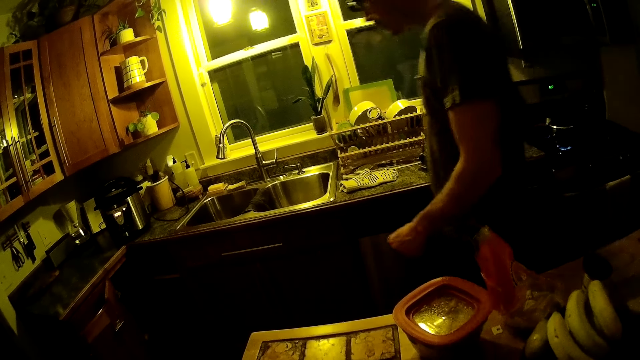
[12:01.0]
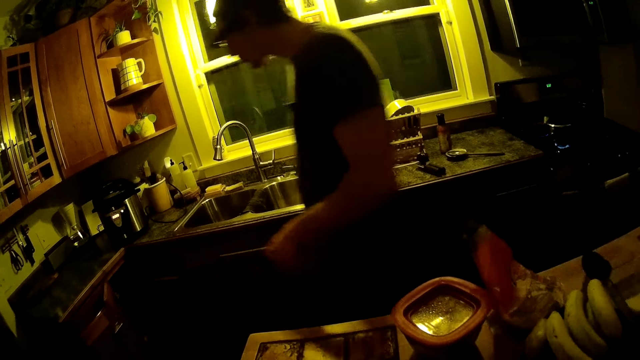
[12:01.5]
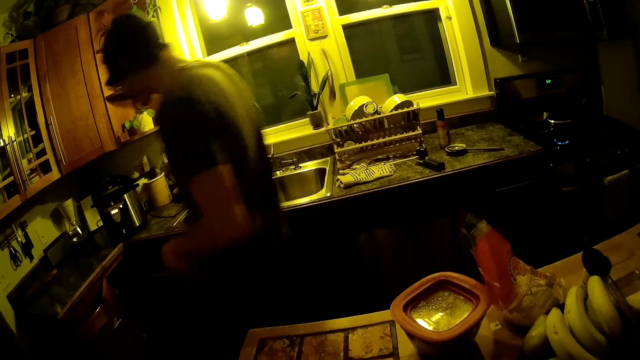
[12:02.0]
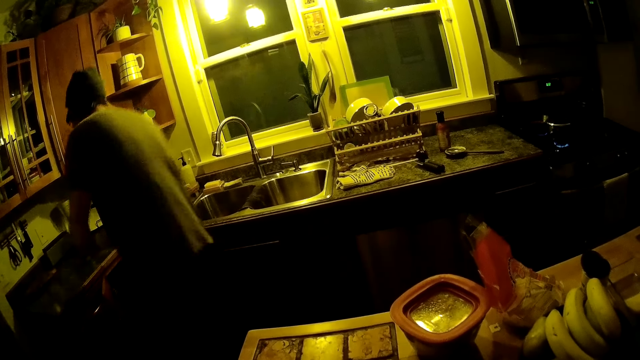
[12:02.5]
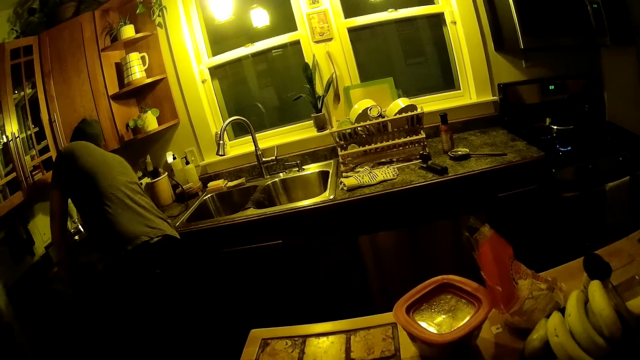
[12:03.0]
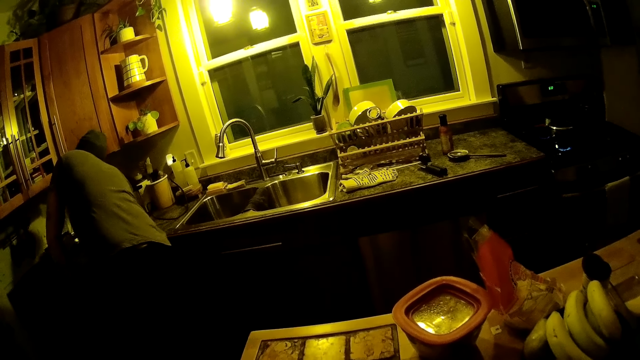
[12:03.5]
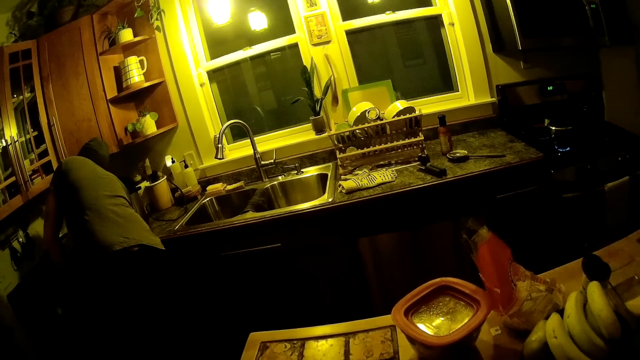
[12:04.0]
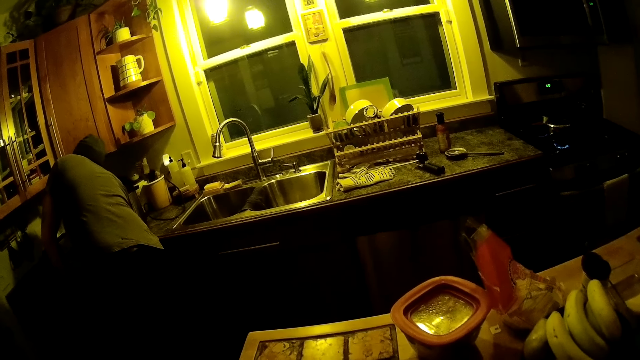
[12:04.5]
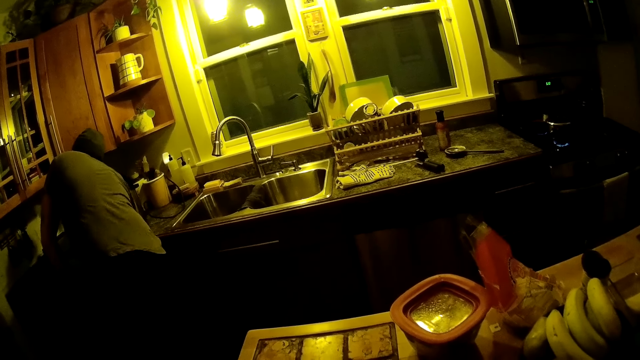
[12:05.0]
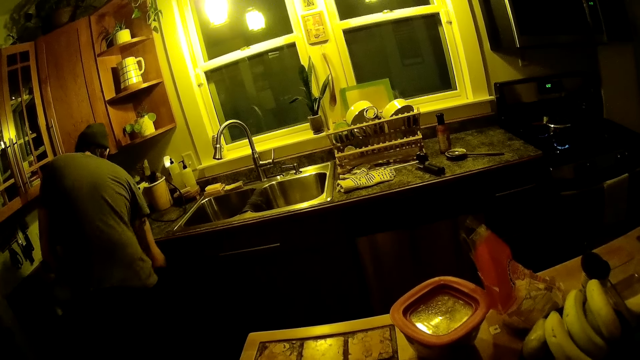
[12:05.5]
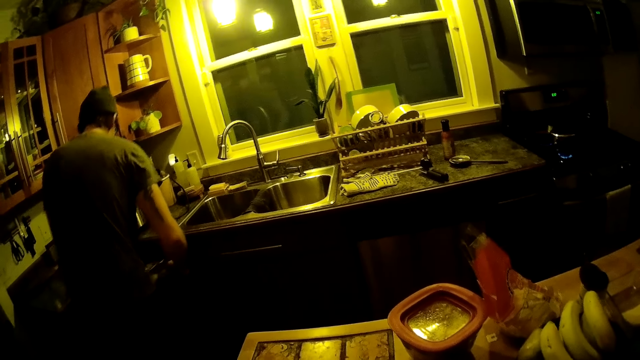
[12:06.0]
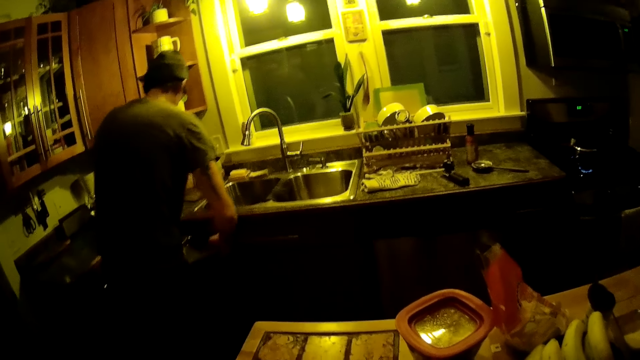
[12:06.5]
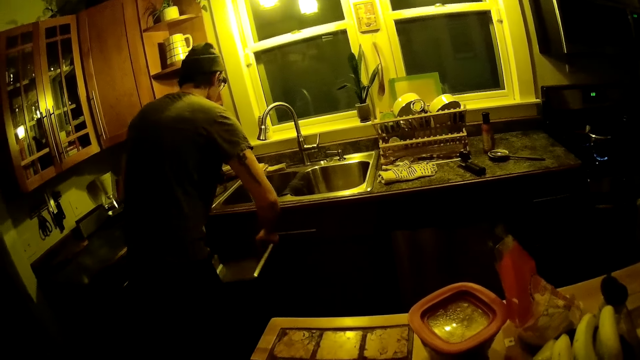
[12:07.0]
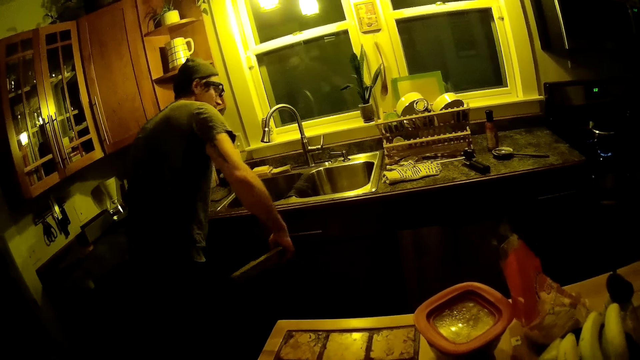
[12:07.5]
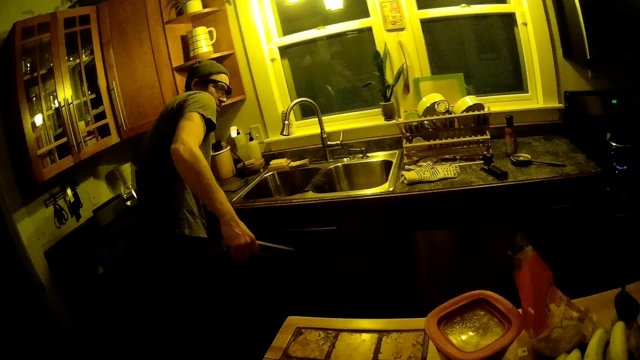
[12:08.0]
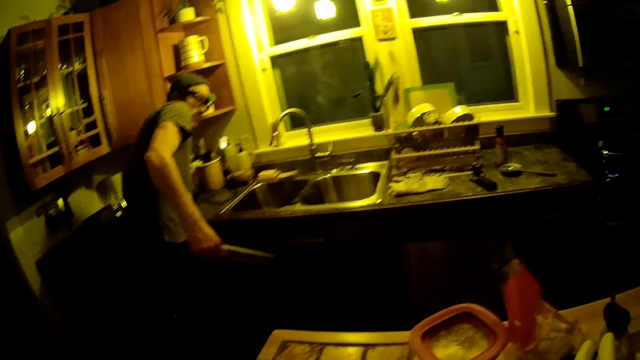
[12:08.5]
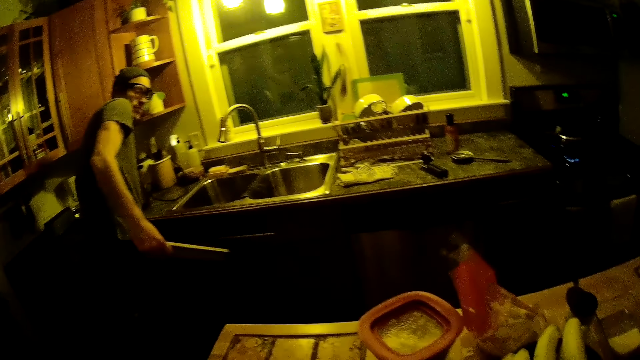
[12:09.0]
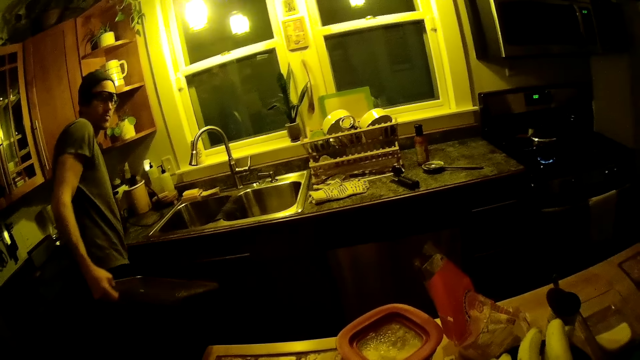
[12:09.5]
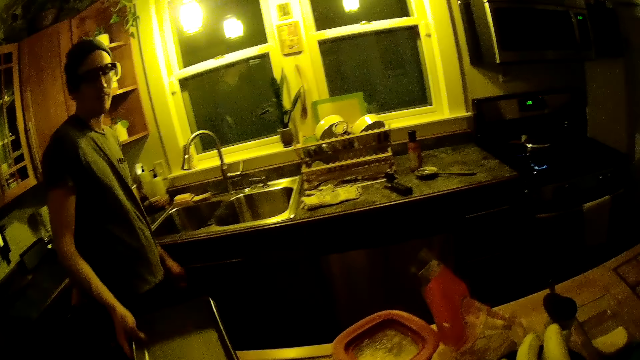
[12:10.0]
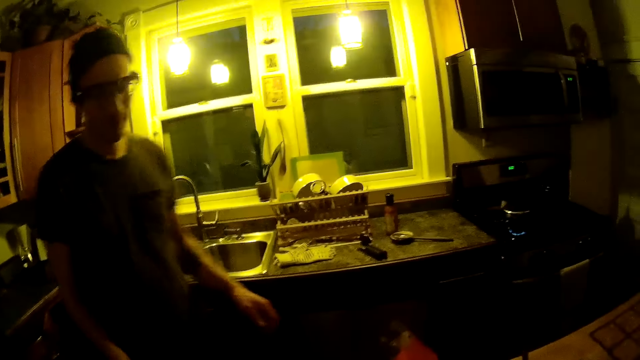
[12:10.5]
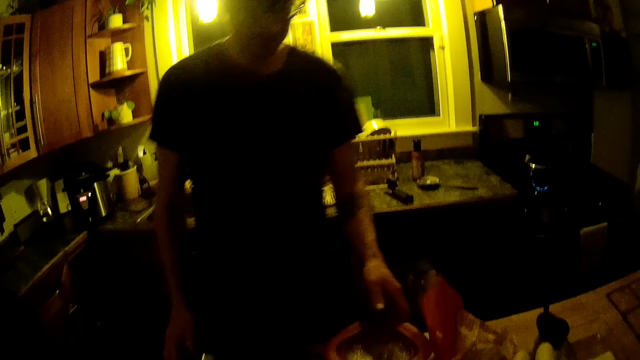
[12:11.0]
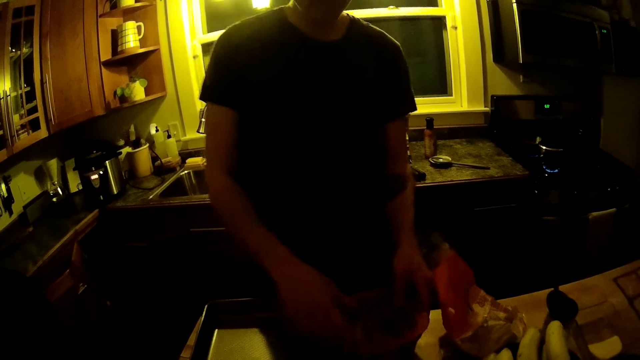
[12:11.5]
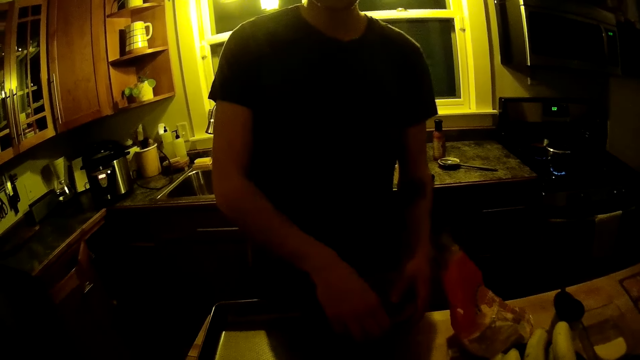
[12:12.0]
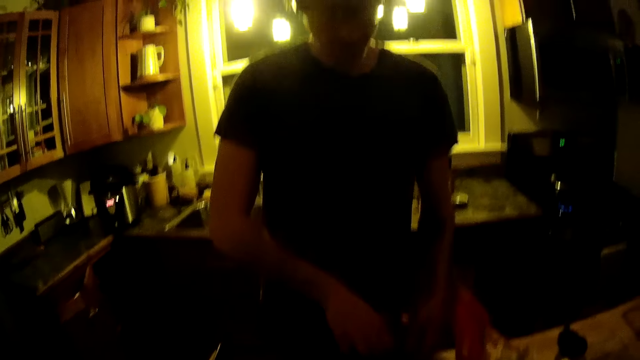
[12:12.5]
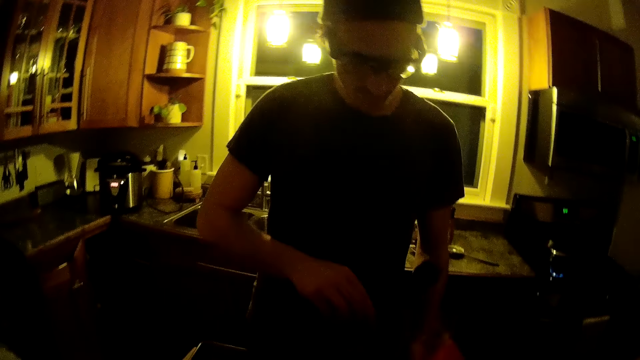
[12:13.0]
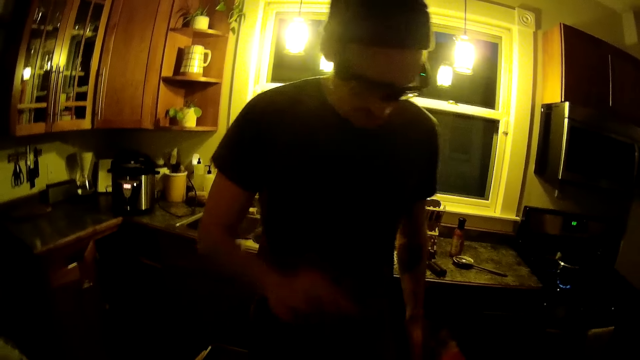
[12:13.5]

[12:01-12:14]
The man rests his left hand on the counter. The man removes a tray from a cupboard and places the tray on a kitchen island. The man holds a bowl on the kitchen island with his hands. The man touches the tray.

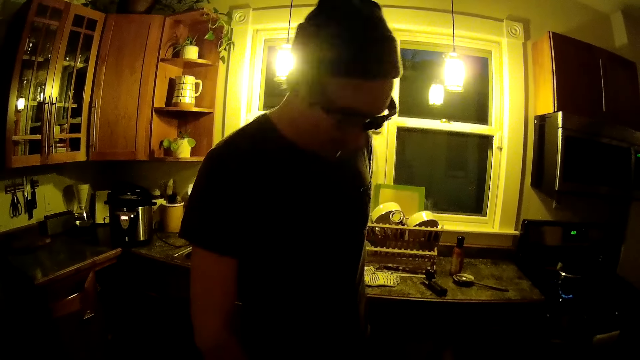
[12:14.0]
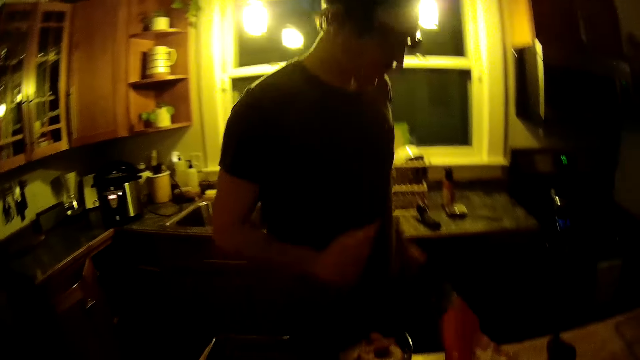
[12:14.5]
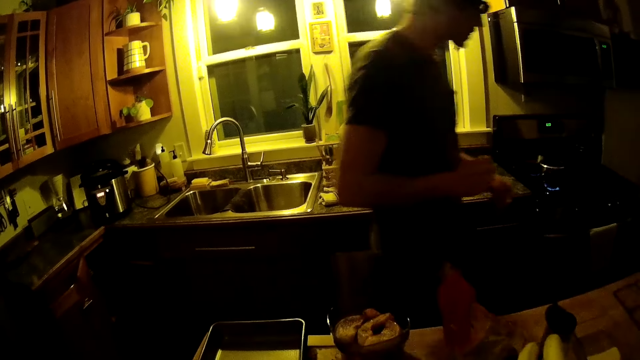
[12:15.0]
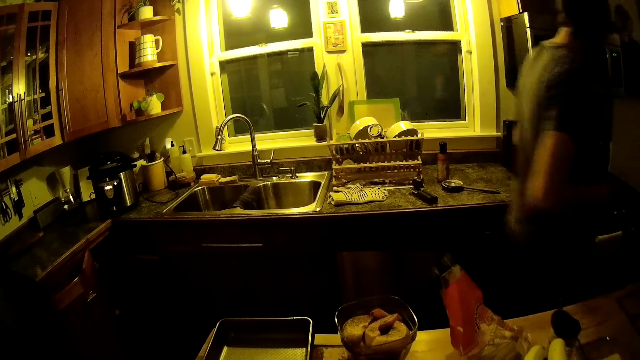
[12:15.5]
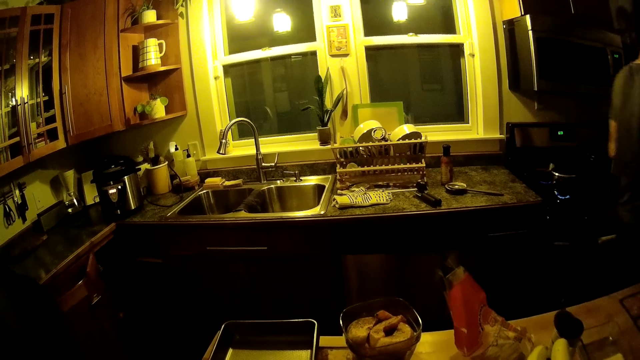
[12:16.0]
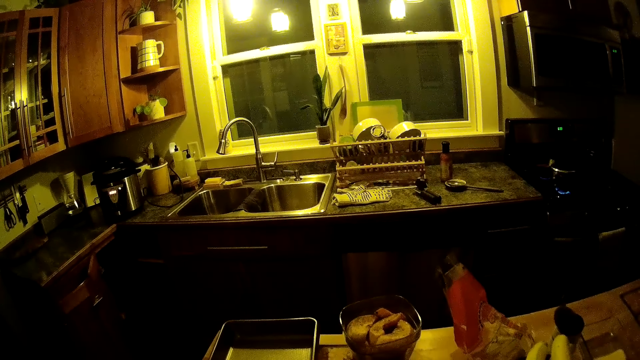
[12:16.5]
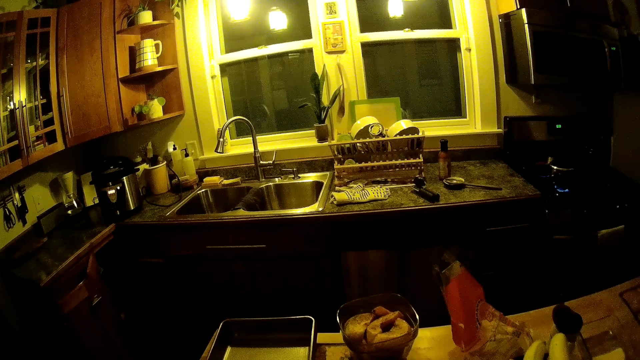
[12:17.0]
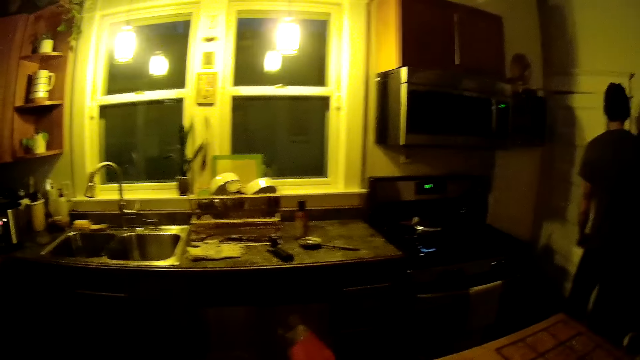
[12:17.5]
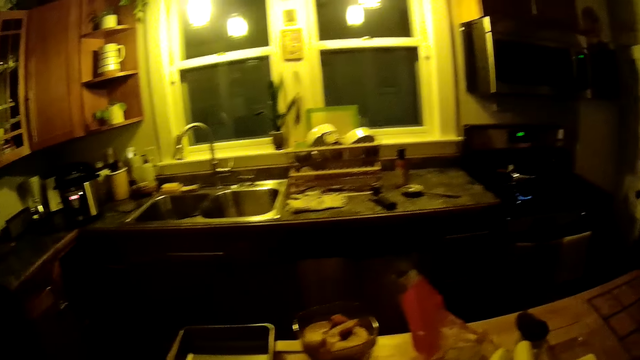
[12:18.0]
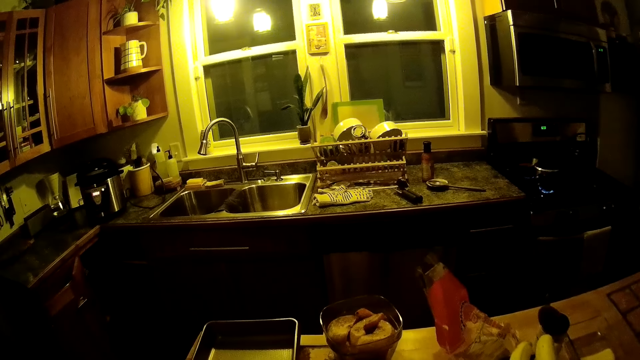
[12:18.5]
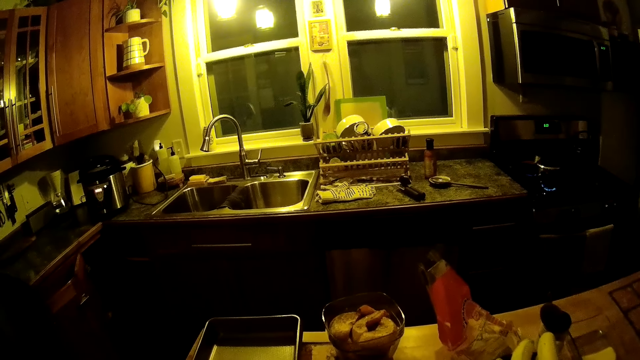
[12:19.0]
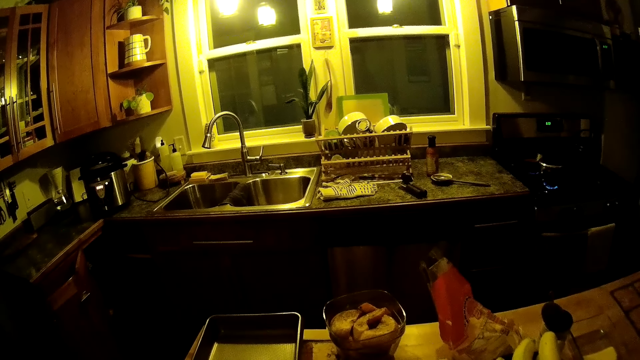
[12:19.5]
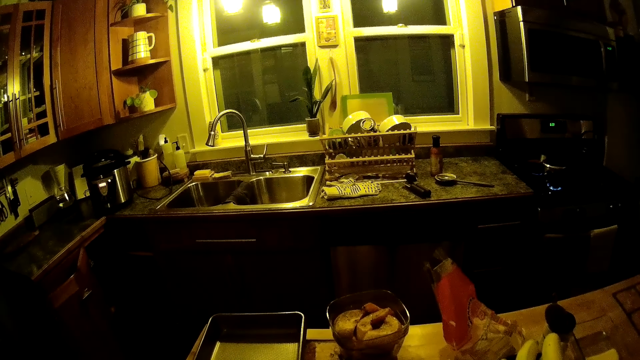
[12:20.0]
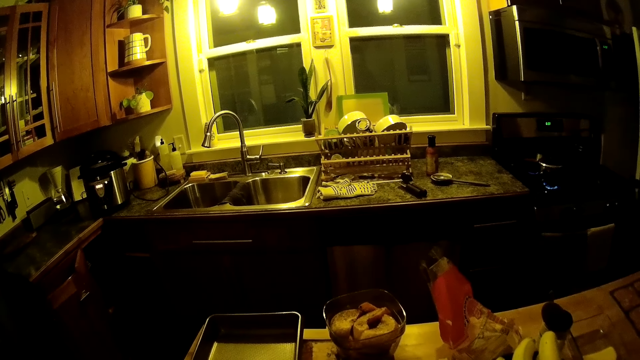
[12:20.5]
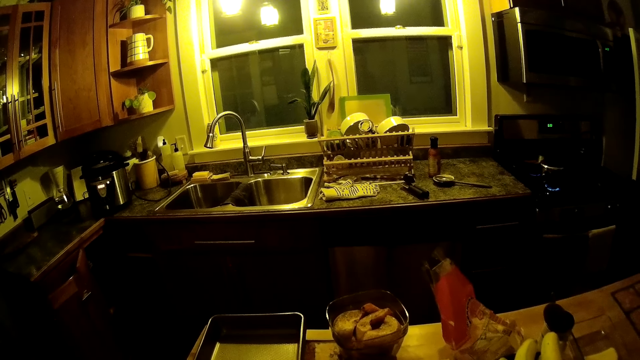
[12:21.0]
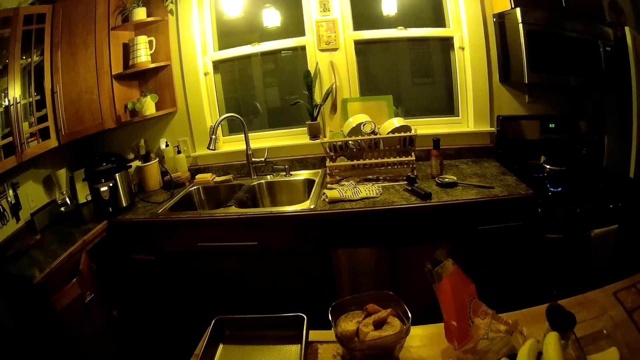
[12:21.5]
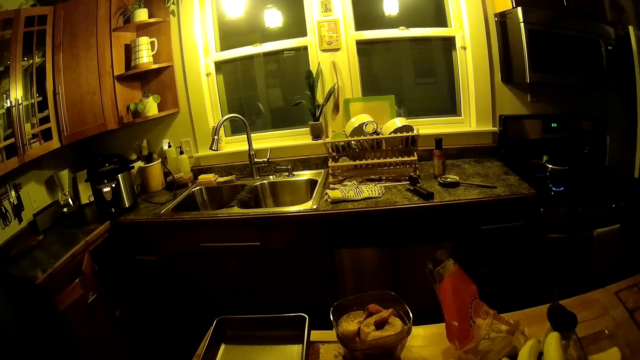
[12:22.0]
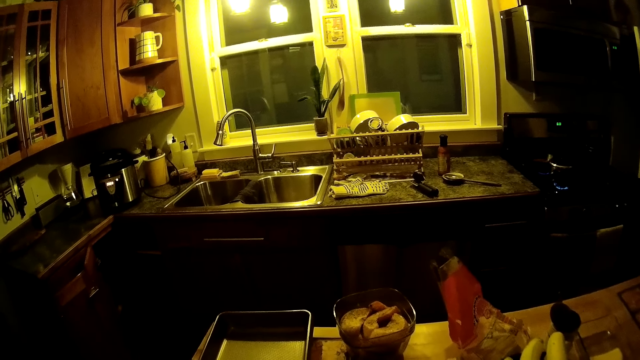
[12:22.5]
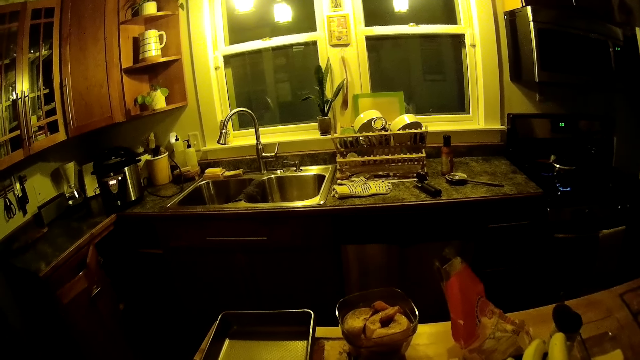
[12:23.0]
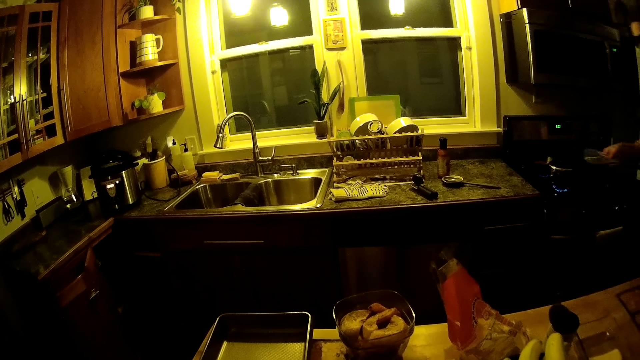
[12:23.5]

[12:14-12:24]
The man moves around. The camera wearer looks around.
